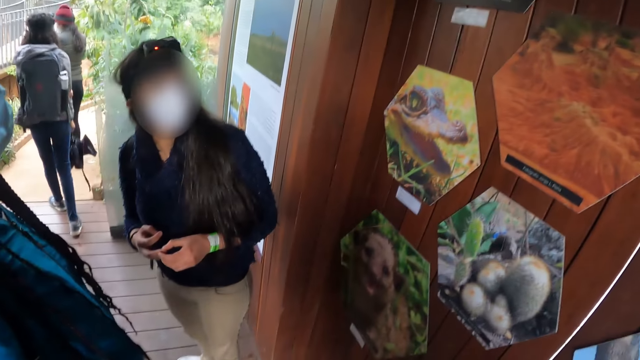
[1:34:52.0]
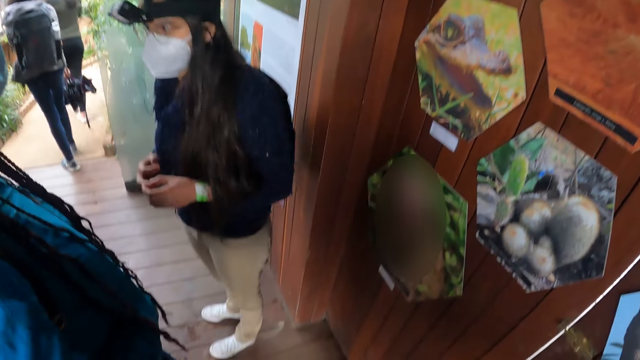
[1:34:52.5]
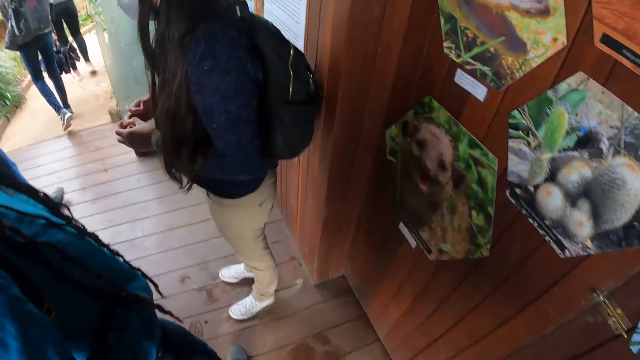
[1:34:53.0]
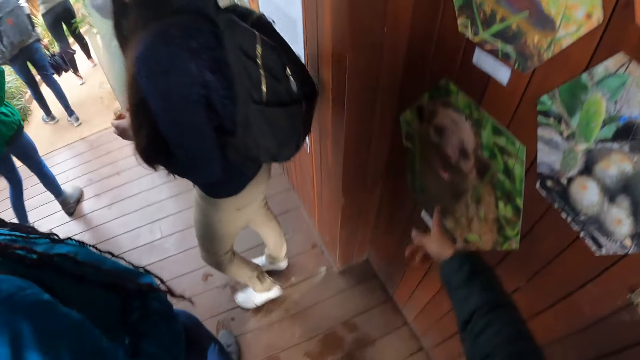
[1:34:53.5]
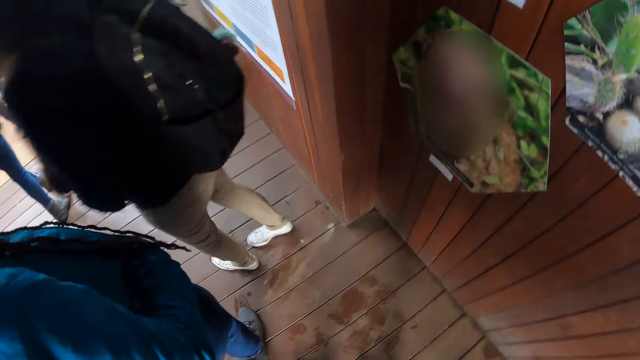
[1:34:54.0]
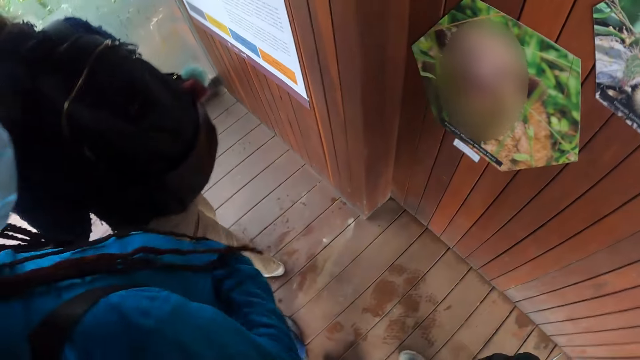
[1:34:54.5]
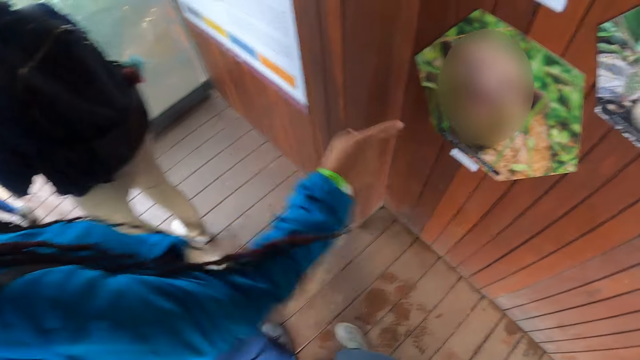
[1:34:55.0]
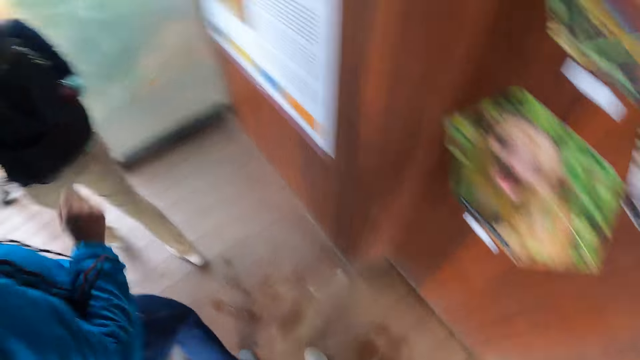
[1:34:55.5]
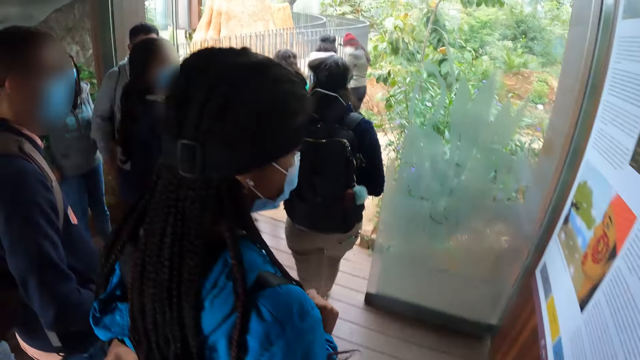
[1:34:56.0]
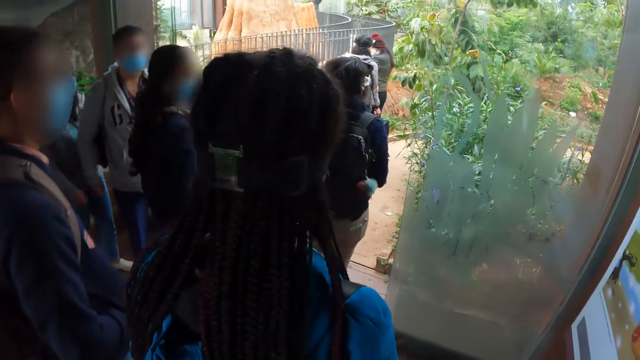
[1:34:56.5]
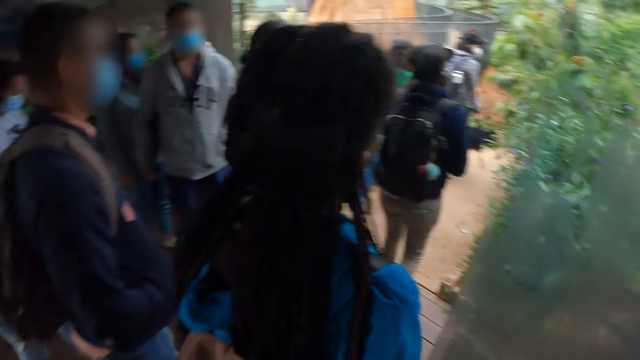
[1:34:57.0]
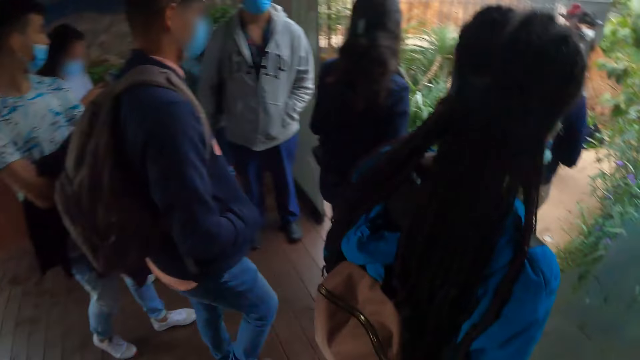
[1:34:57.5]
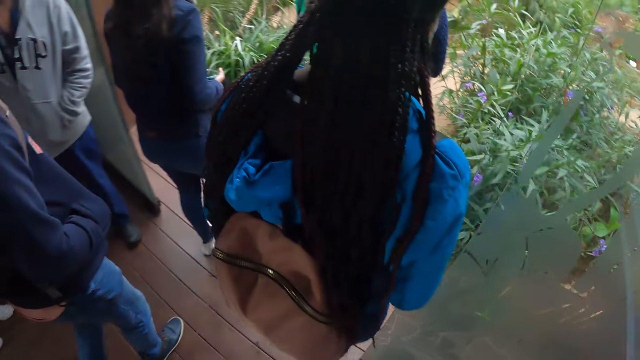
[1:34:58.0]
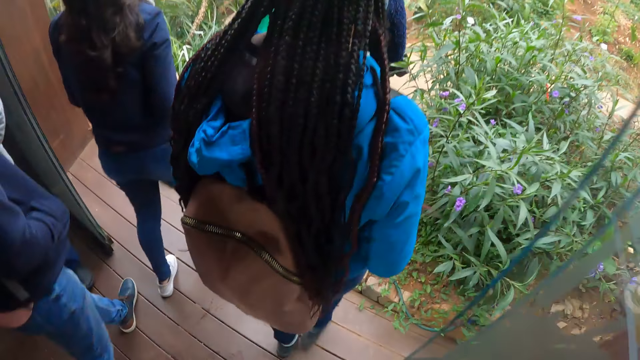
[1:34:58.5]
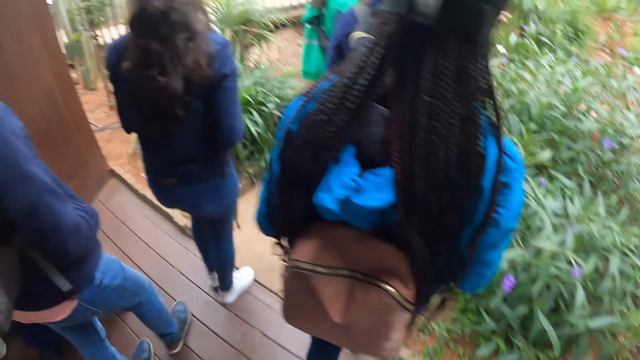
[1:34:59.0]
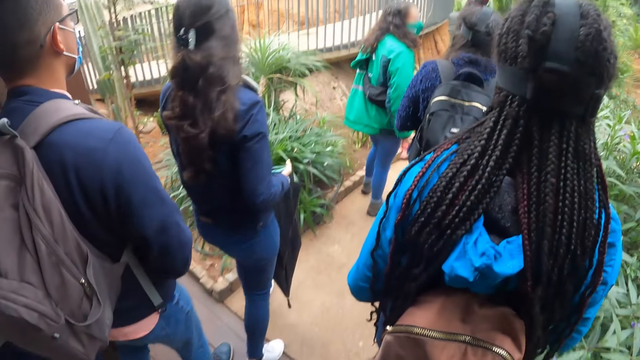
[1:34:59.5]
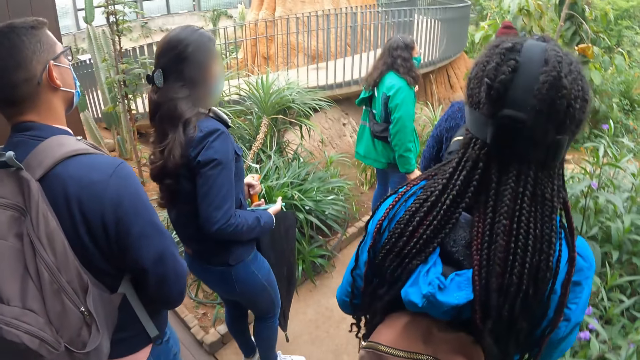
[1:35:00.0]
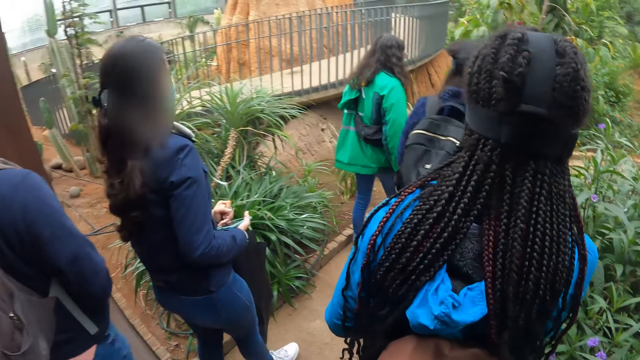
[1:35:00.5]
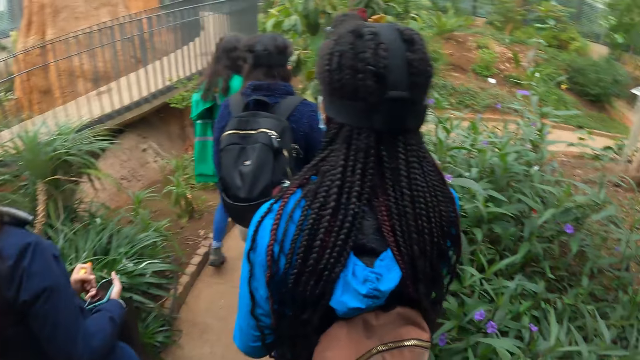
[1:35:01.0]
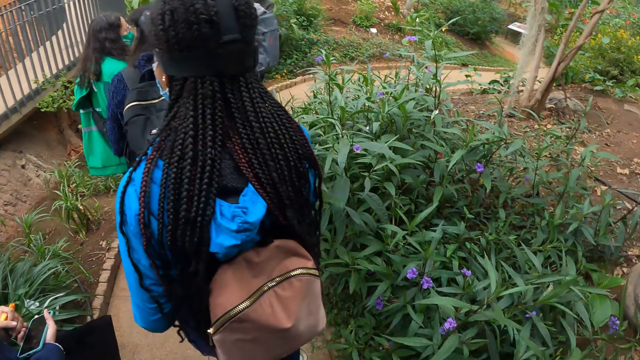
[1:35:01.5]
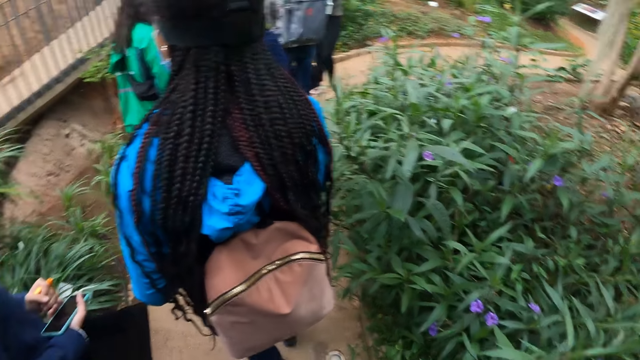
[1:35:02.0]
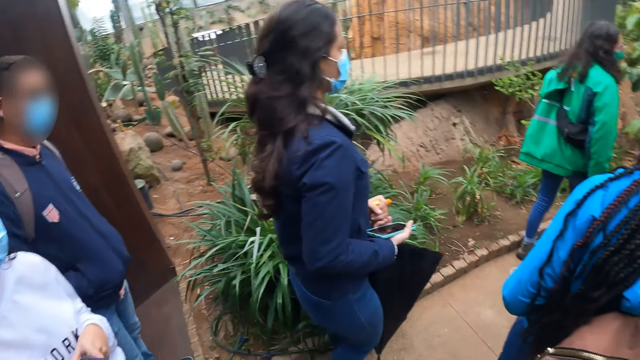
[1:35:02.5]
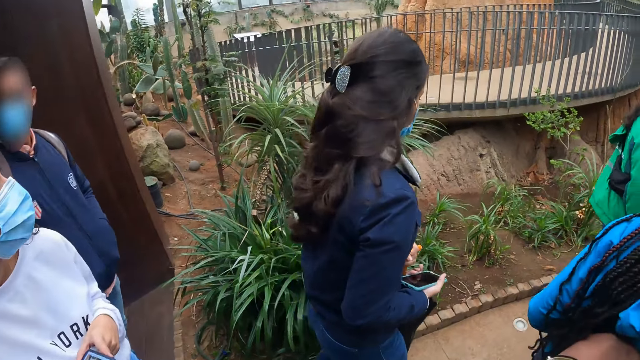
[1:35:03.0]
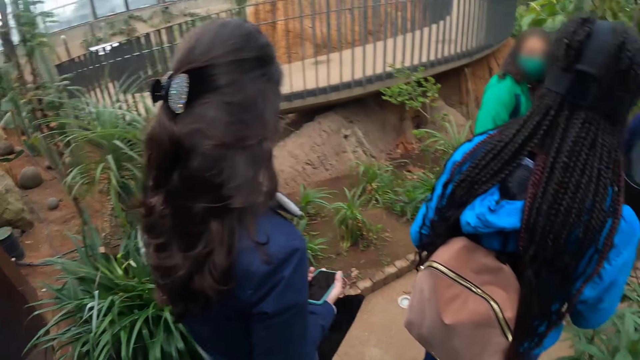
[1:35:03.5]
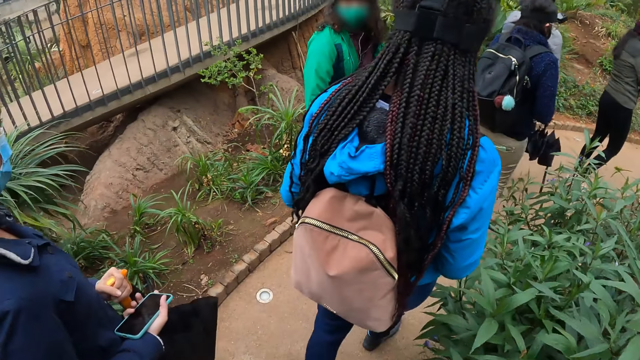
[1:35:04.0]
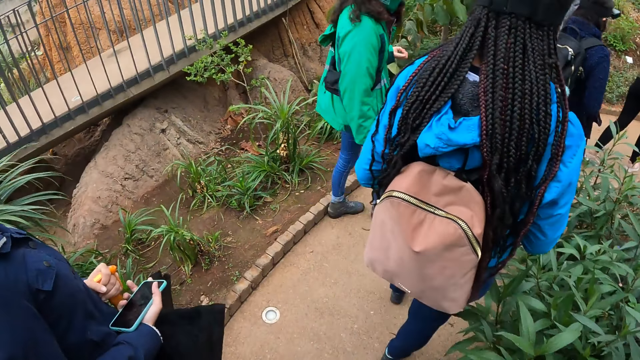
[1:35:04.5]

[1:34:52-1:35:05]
The camera wearer points her right index finger at a portrait on a wall. A woman points her right index finger at the portrait on the wall. The camera wearer walks out of the room. She looks around.

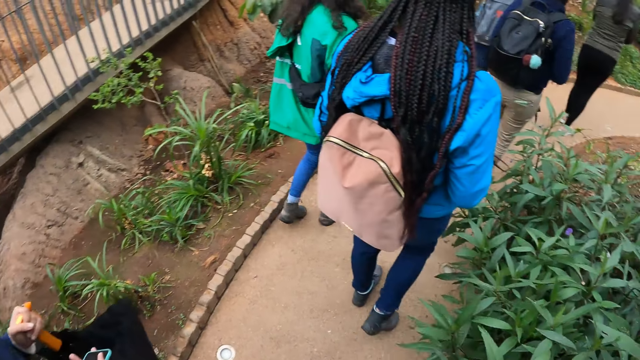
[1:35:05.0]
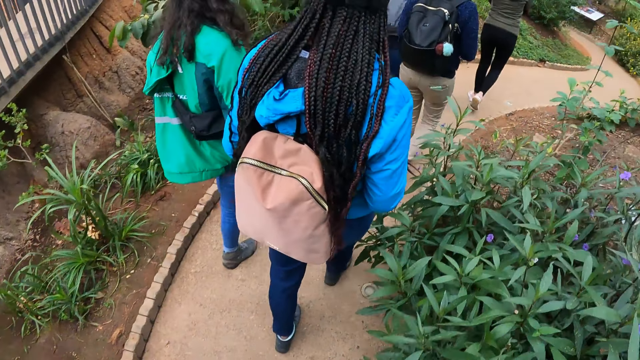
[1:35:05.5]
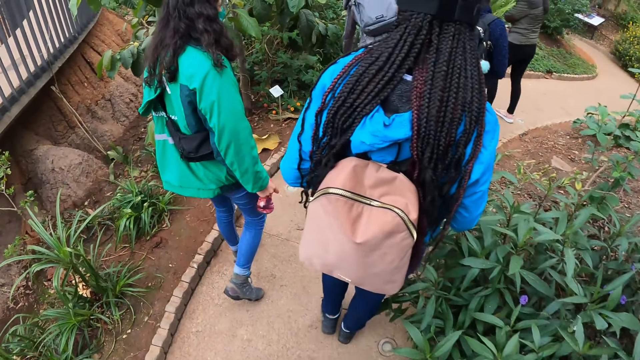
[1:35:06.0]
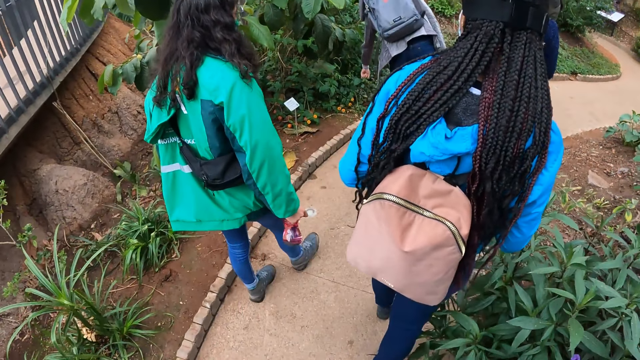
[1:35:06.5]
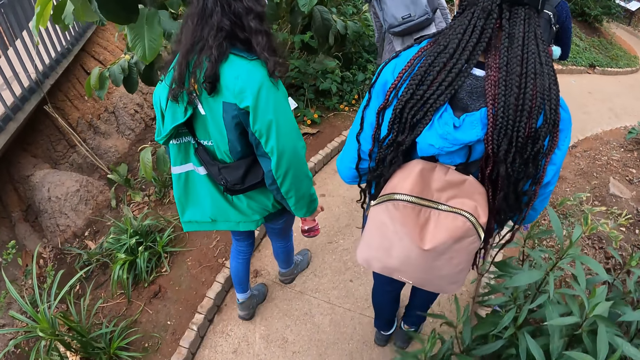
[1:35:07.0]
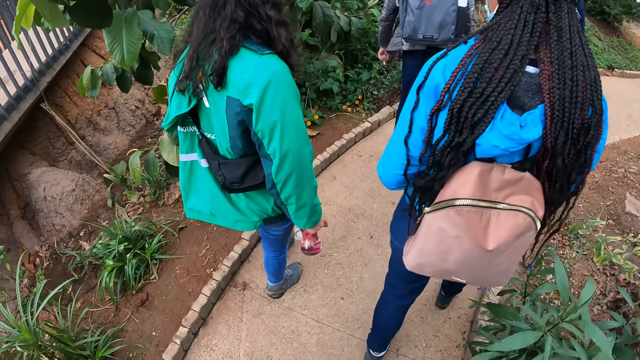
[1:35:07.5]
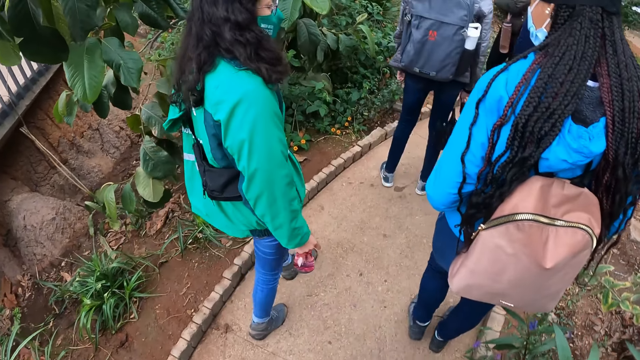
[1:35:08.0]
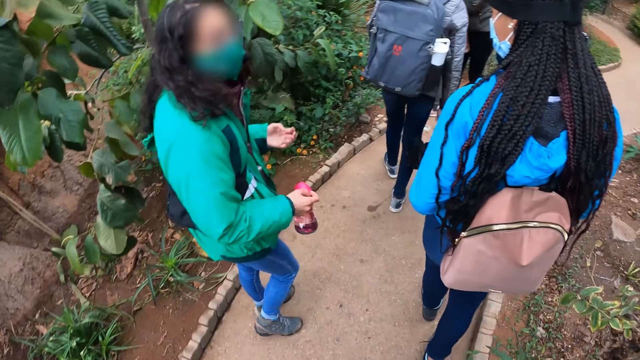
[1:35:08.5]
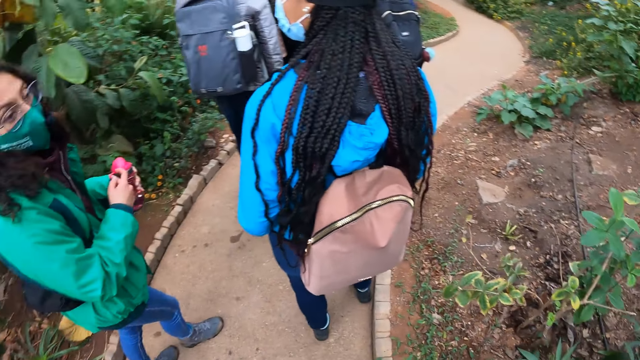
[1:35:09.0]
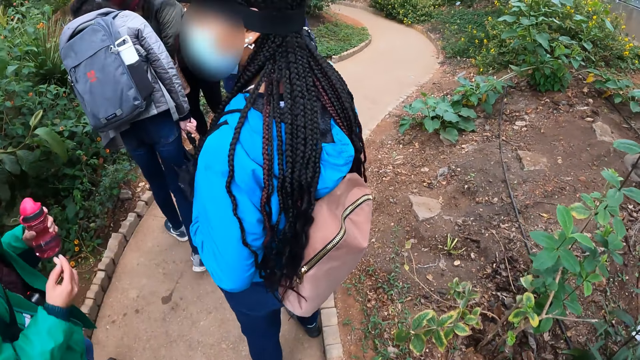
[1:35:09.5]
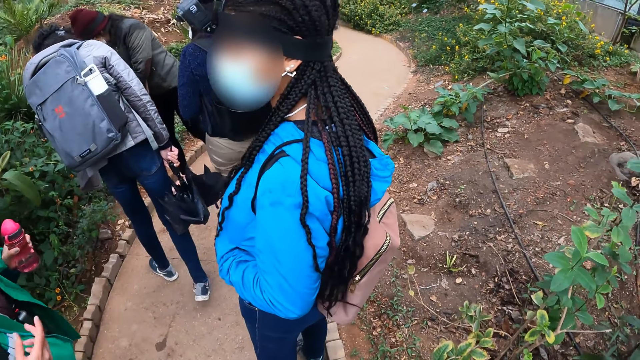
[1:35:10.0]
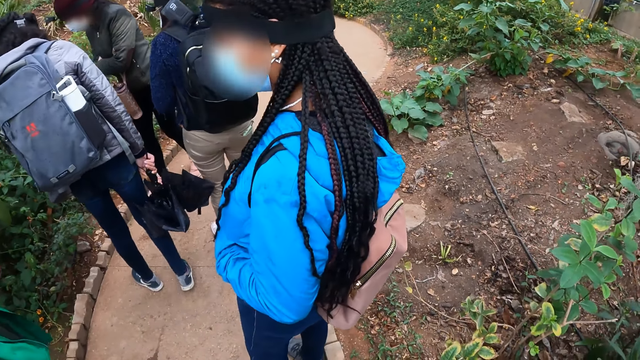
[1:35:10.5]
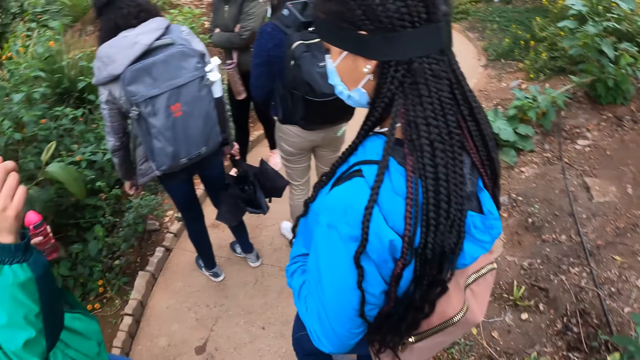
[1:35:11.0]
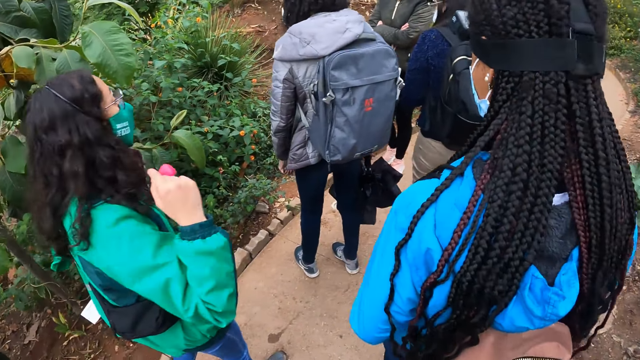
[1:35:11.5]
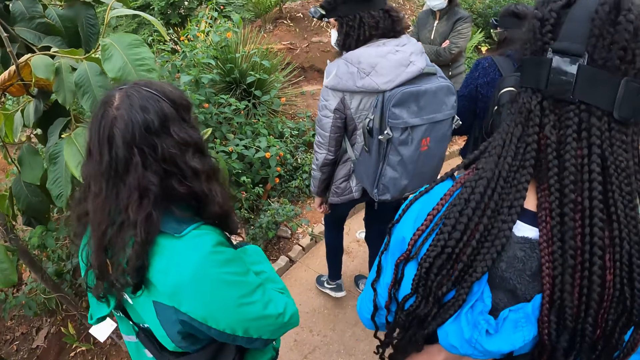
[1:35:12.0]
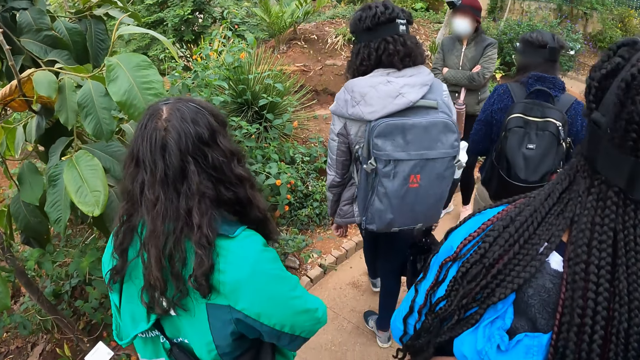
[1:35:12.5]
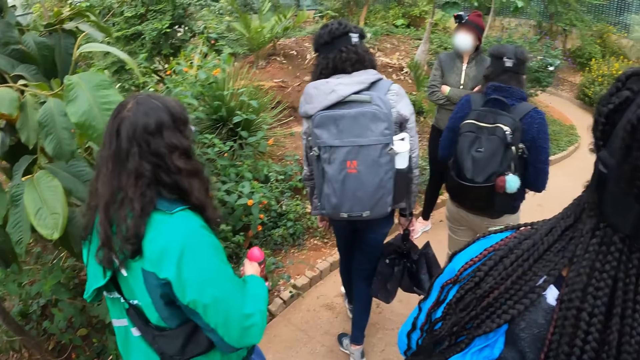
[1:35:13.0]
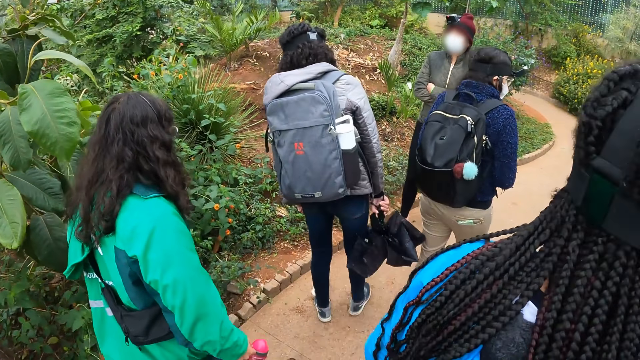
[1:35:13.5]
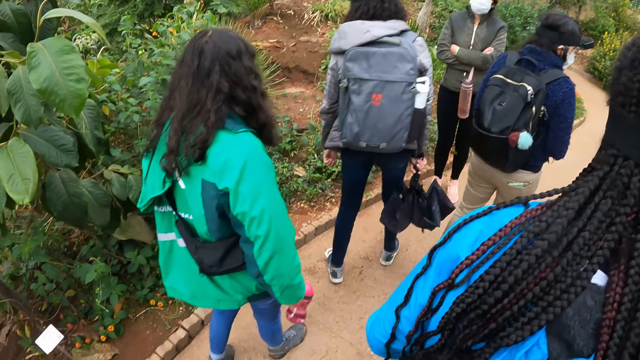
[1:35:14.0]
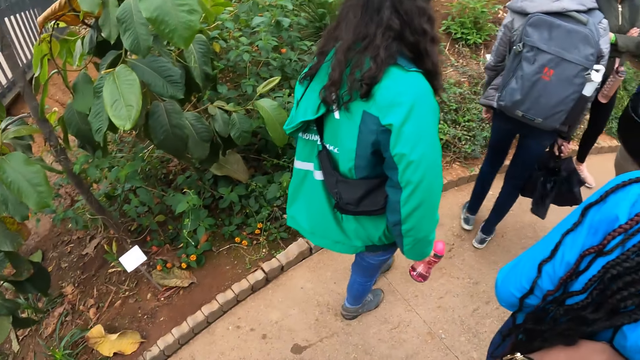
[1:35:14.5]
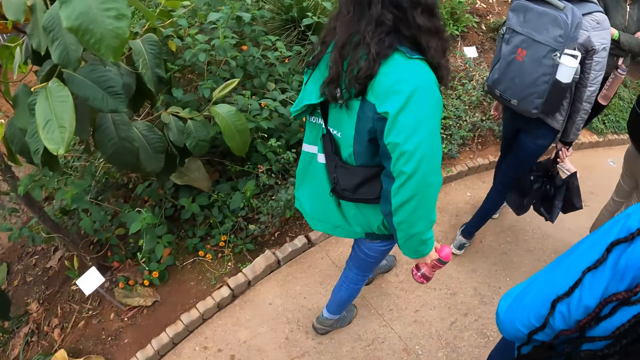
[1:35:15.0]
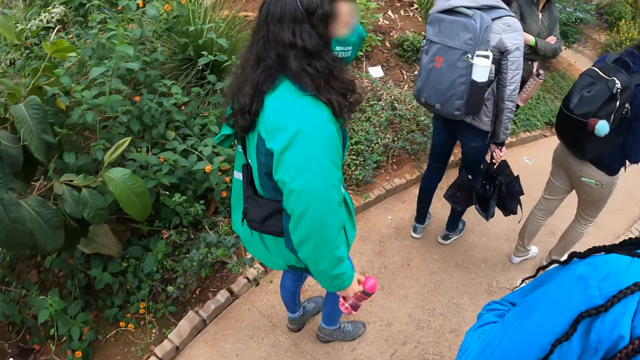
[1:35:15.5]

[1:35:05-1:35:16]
A woman touches a plant with her left hand. Another woman passes a water bottle from her right hand to her left hand.
